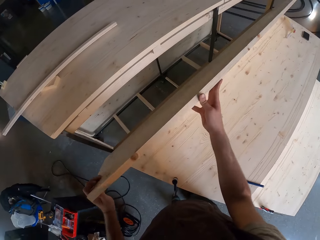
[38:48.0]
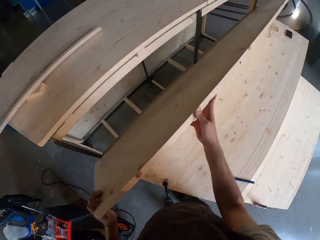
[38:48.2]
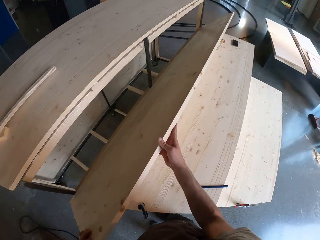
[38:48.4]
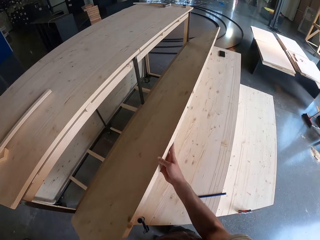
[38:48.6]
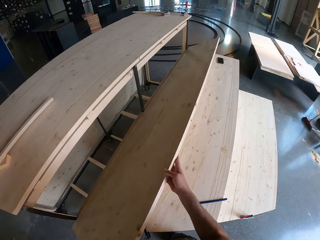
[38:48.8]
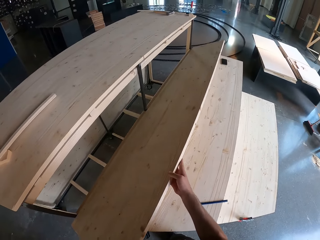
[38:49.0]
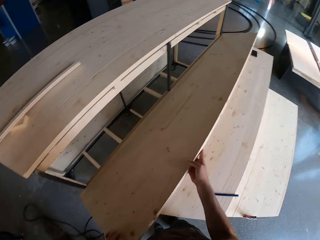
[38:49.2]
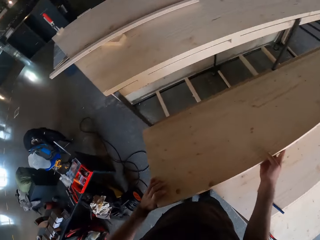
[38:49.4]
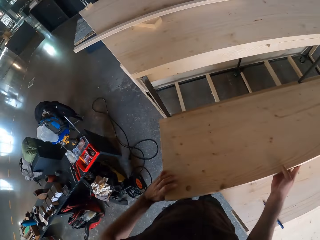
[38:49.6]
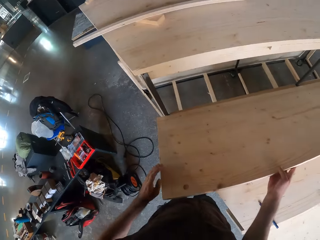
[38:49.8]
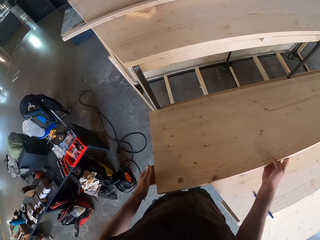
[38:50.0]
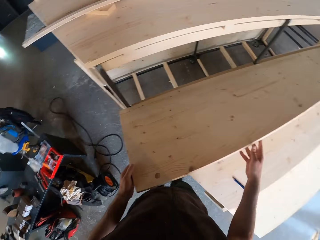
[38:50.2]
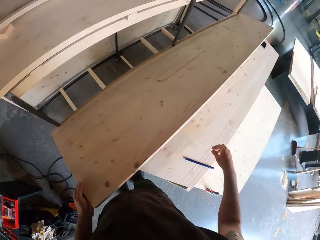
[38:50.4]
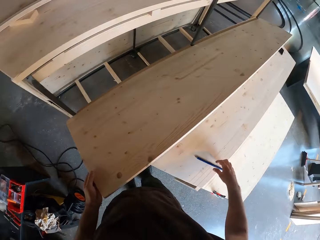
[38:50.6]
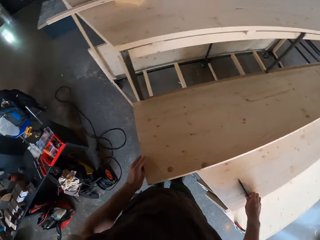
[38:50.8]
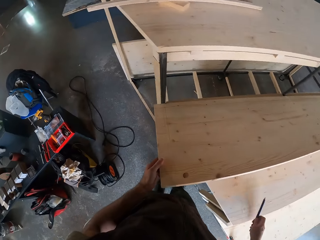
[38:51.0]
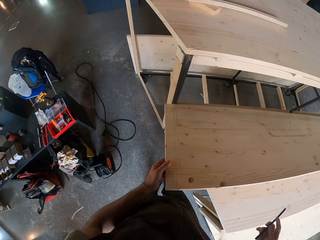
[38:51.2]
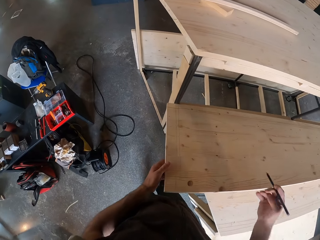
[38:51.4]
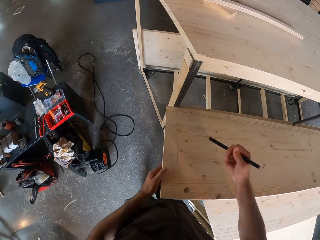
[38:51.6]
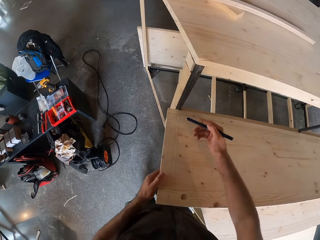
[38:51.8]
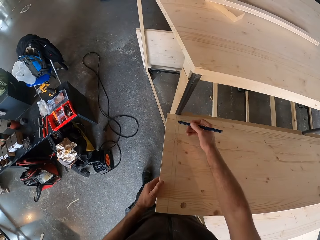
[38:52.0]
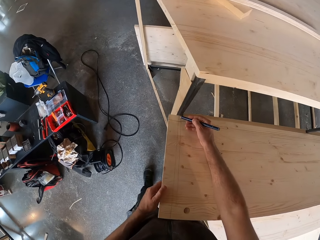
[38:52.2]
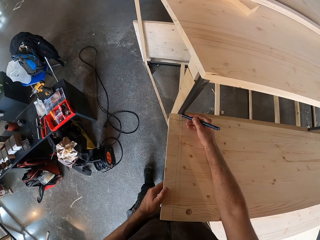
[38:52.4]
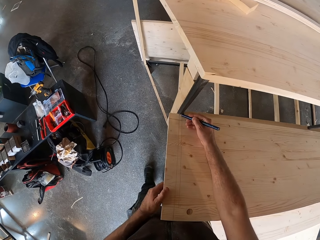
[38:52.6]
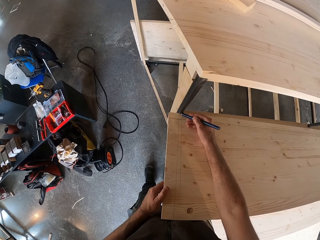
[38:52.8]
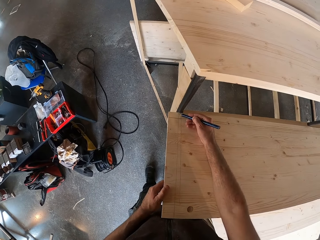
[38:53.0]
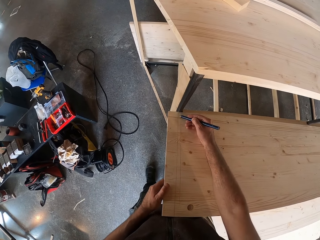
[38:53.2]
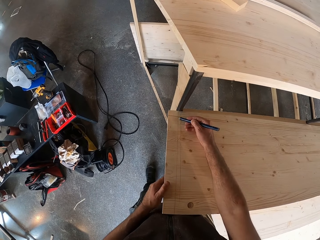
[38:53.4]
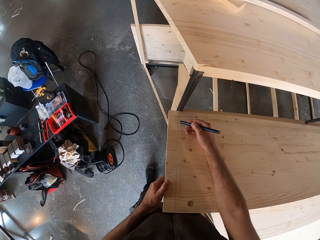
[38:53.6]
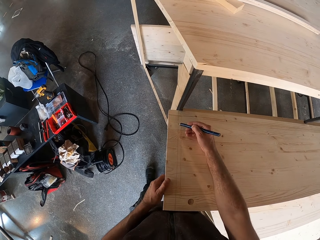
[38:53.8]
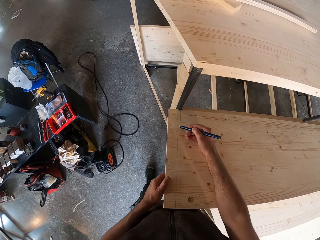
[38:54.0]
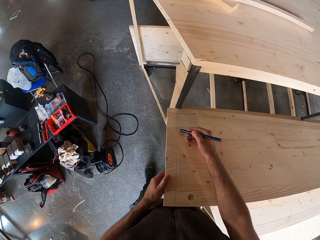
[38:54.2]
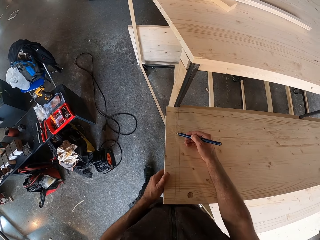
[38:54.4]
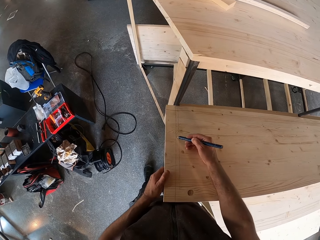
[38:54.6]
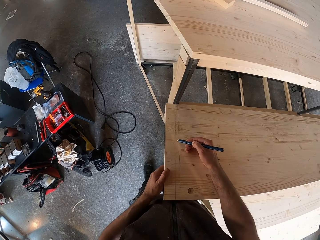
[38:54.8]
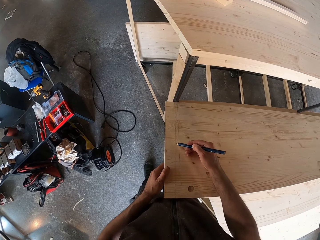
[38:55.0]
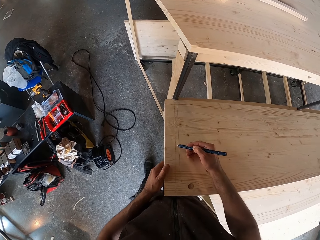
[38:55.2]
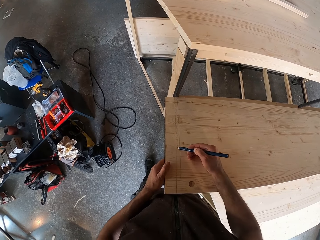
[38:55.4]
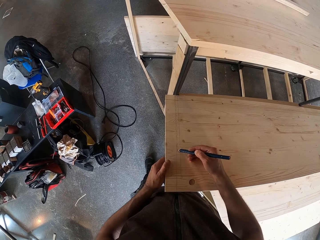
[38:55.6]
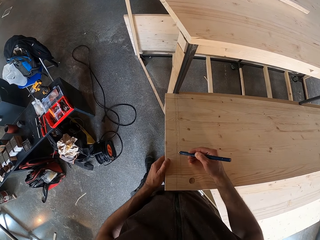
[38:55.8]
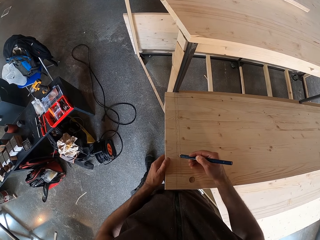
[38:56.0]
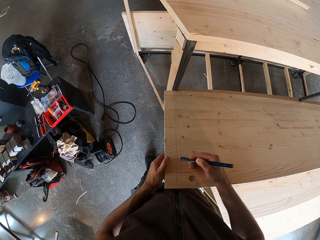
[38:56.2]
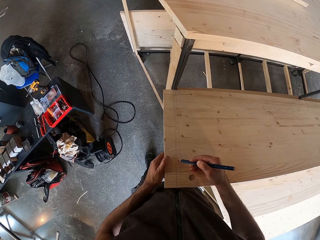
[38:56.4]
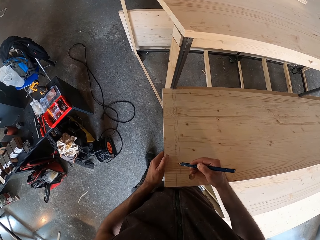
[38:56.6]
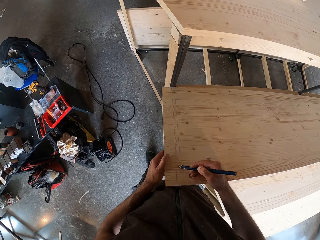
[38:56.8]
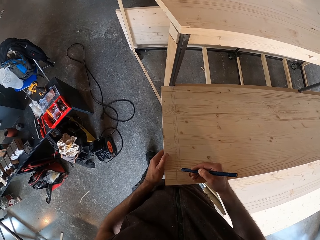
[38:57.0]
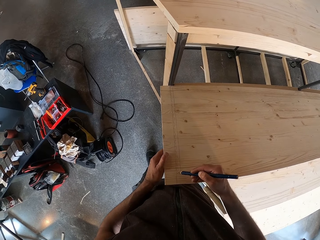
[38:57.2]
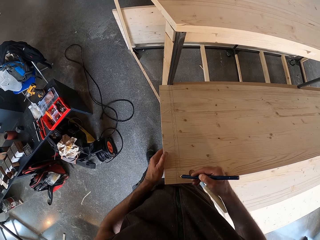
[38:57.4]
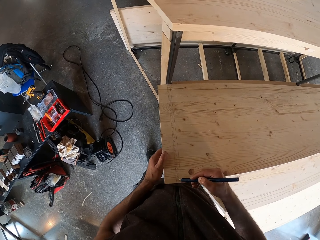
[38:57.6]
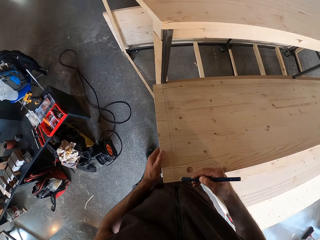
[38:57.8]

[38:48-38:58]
The camera wearer removes the wood with both hands. He removes his right hand from the middle plank. He picks up the marking pen from the lower plank on the frame structure with his right hand. He marks the middle plank extension on the frame structure with the marking pen in his right hand.

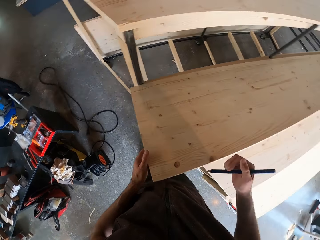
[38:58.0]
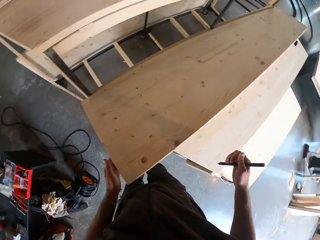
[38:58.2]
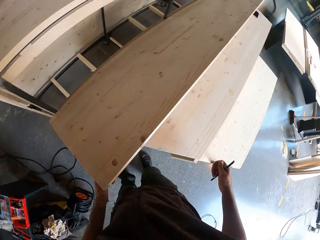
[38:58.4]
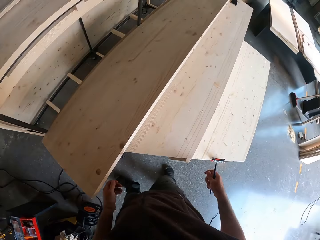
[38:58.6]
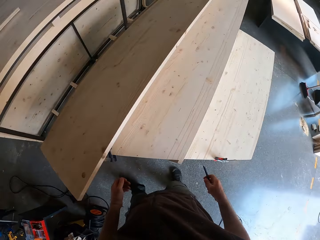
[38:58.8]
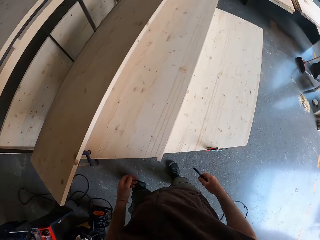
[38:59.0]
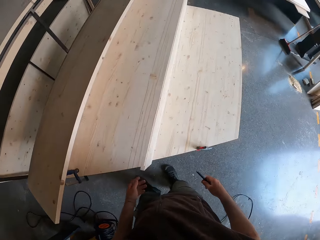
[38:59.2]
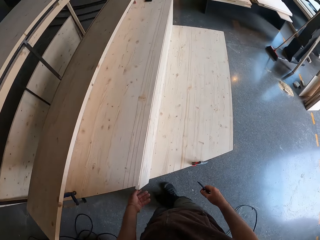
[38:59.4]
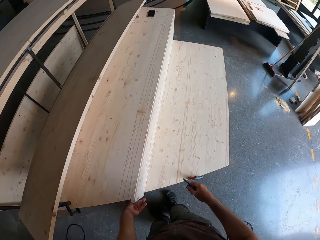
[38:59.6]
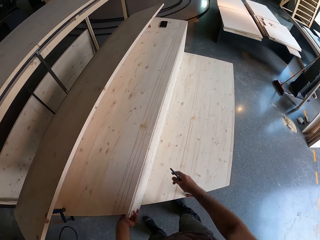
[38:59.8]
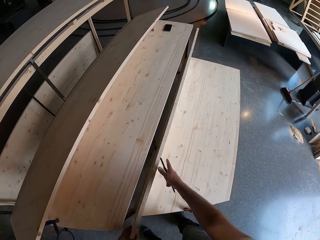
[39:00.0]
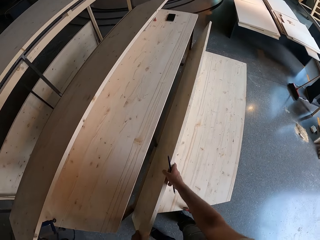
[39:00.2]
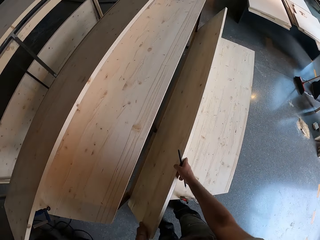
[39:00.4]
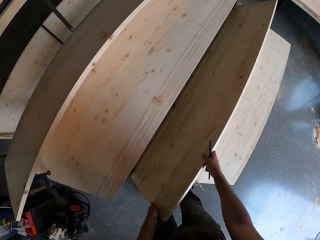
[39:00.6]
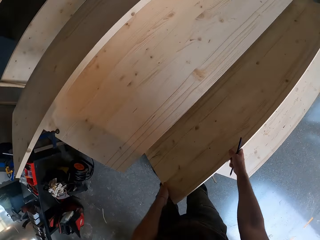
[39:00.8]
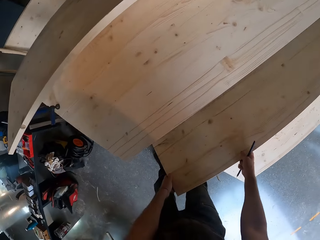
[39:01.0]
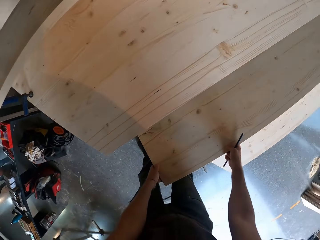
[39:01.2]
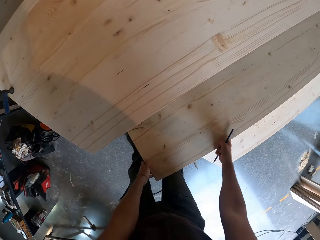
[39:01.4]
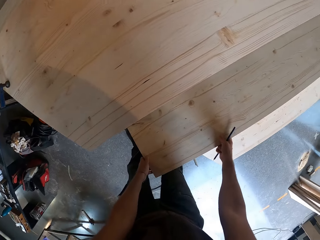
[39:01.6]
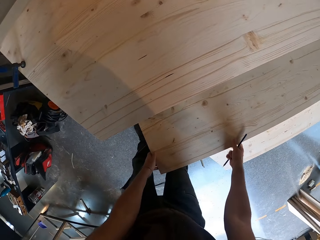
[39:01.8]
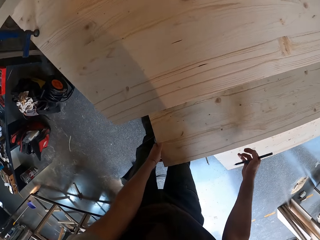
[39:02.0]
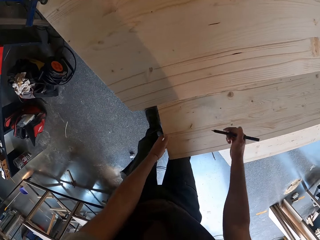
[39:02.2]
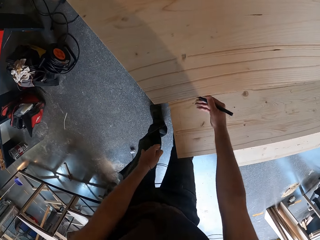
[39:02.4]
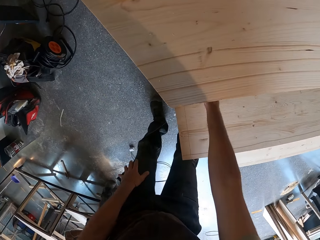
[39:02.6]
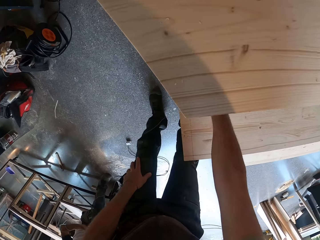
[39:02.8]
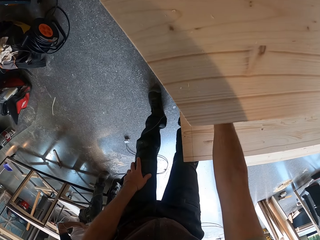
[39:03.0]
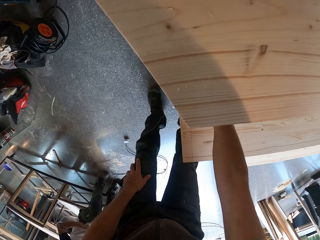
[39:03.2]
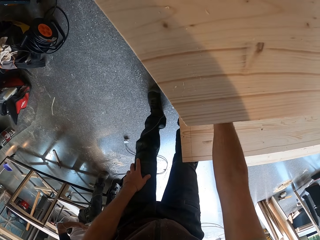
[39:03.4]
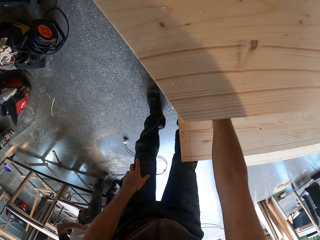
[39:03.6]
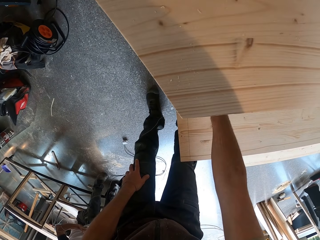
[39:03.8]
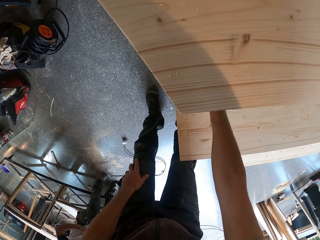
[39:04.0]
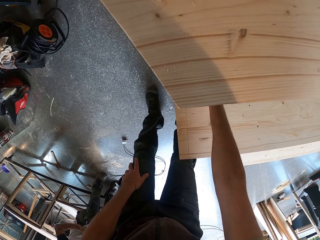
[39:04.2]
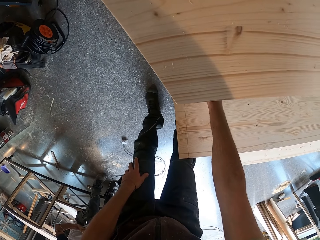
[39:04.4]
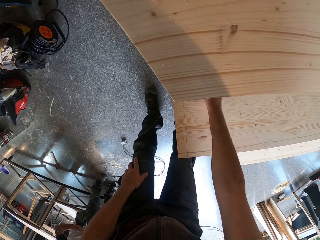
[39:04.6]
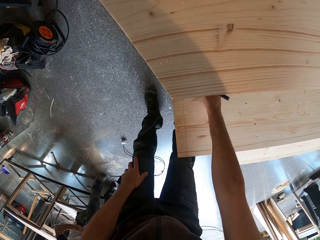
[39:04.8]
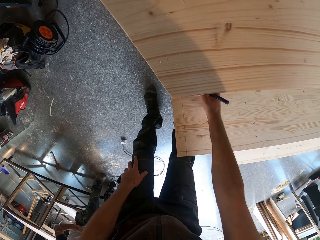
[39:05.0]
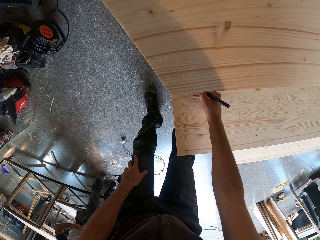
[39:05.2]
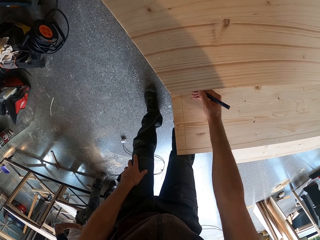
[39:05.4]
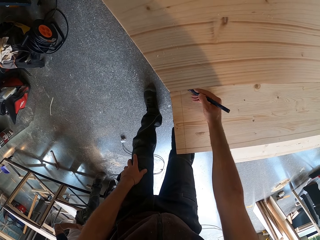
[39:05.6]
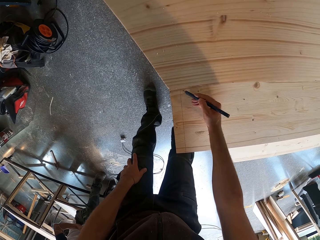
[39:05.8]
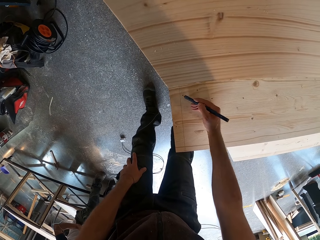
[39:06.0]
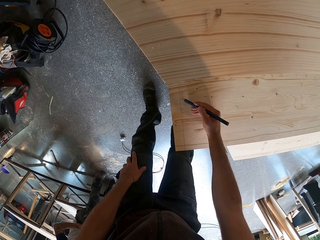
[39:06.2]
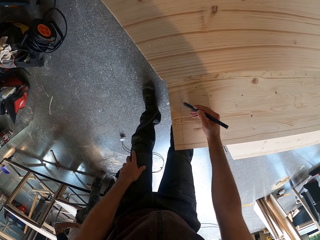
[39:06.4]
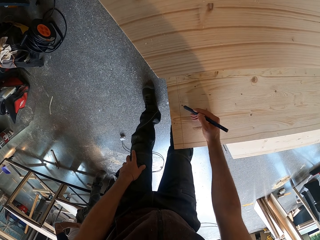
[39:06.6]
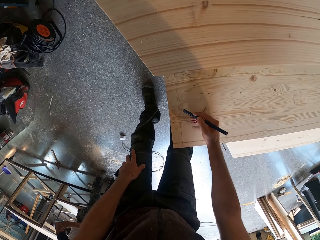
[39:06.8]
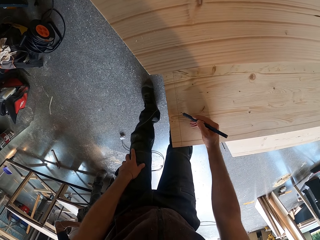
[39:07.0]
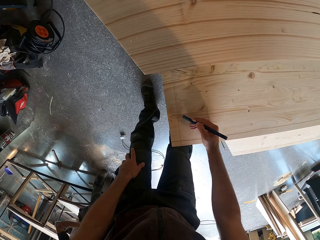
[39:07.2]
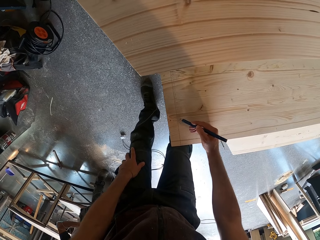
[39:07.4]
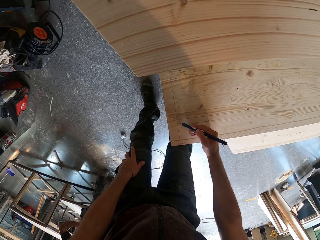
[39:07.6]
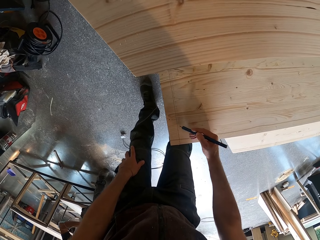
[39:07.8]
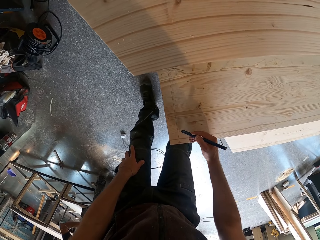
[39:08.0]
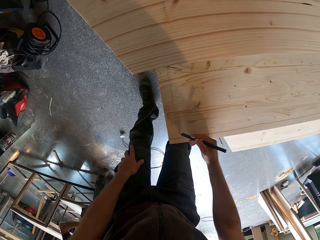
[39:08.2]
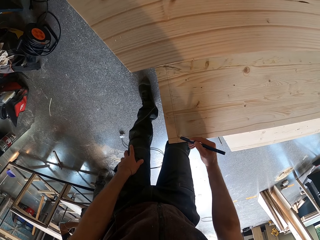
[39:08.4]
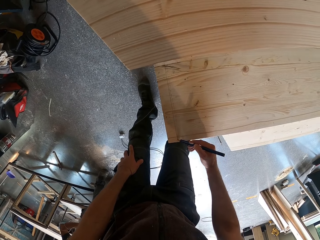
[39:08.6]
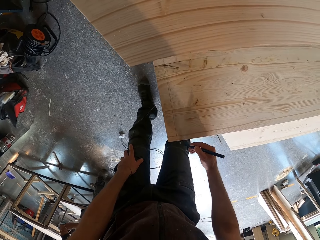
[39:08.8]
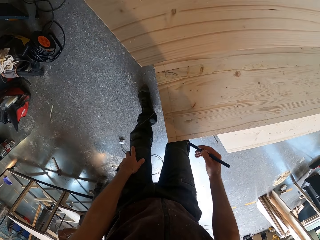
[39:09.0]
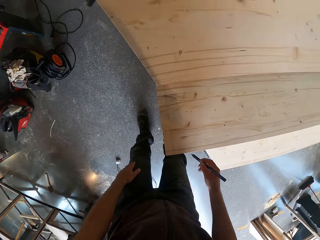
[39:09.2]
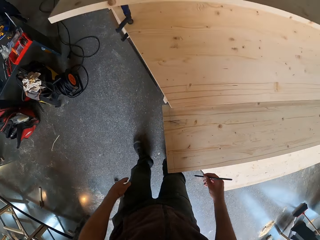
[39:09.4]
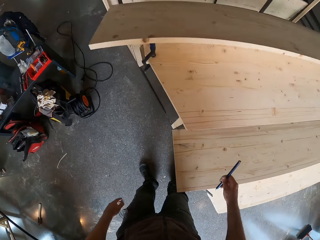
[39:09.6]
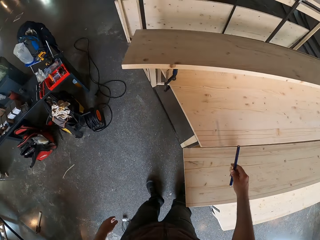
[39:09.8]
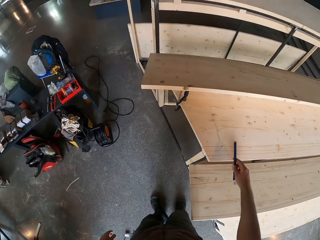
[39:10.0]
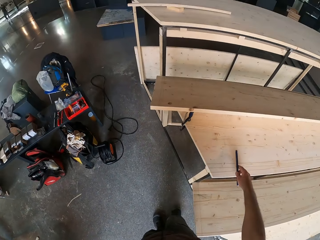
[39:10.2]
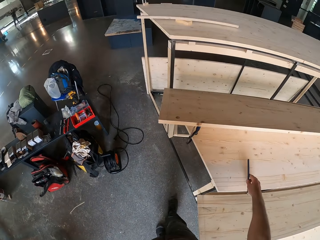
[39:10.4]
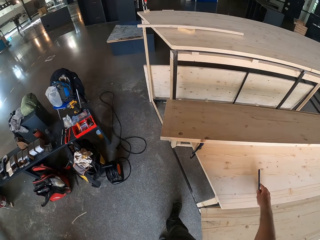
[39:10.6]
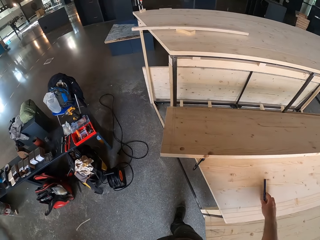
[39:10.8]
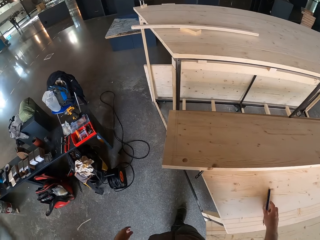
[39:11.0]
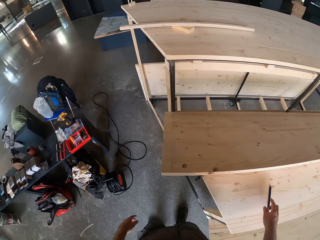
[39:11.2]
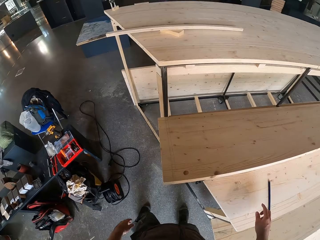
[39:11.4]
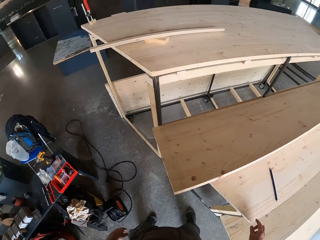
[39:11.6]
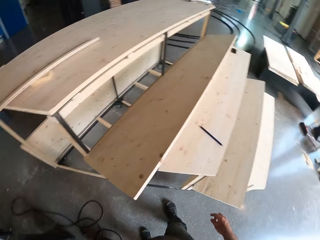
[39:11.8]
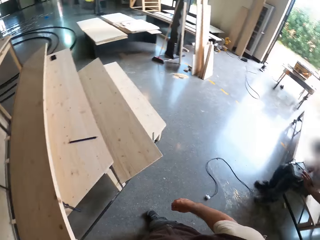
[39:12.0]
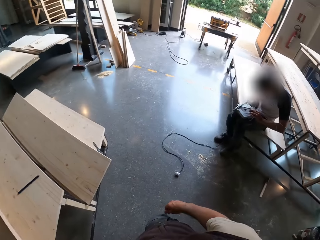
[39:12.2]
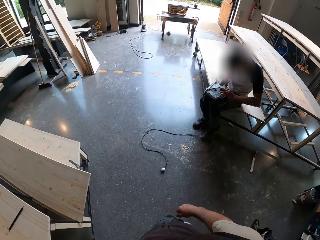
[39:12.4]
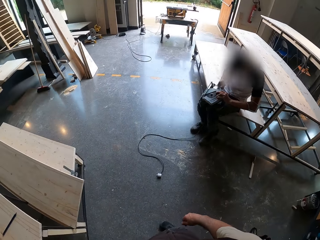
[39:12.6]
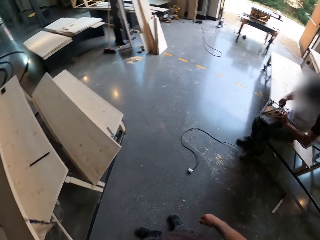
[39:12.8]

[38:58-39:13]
The camera wearer removes his hands from the middle plank on the frame structure. He opens the plank on the frame structure with his hands. He removes the left hand from the wood. He holds the wood with both hands. He marks down the plank extension on the frame structure with the marking pen in his right hand. He drops the marking pen on the lower plank on the frame structure with his right hand.
